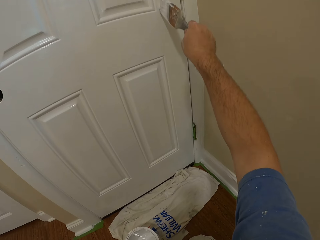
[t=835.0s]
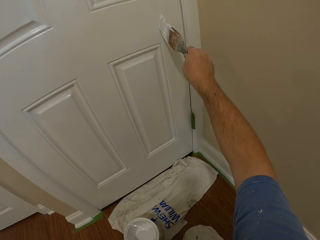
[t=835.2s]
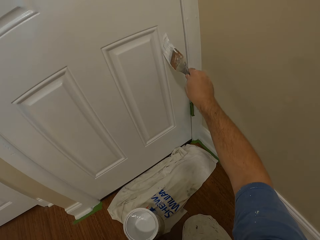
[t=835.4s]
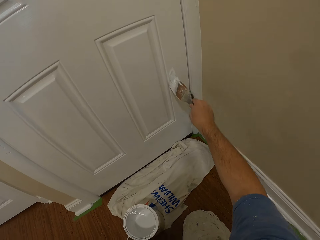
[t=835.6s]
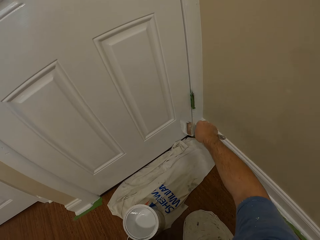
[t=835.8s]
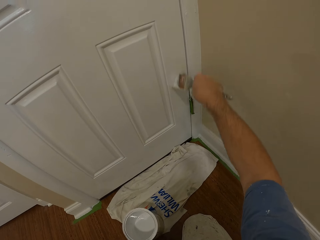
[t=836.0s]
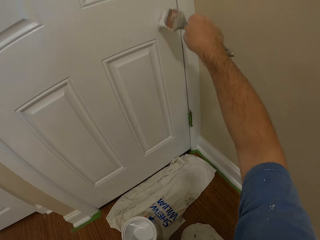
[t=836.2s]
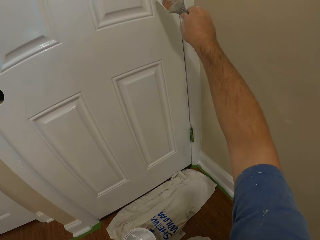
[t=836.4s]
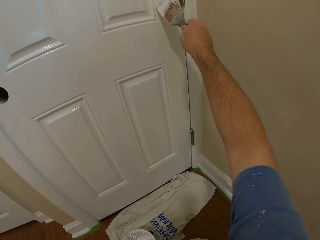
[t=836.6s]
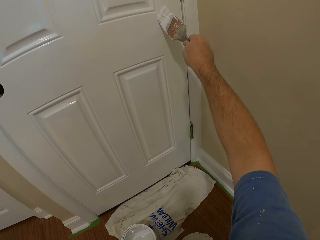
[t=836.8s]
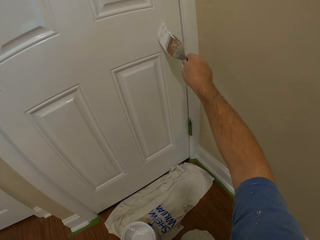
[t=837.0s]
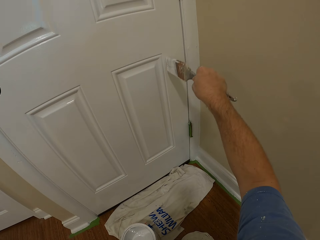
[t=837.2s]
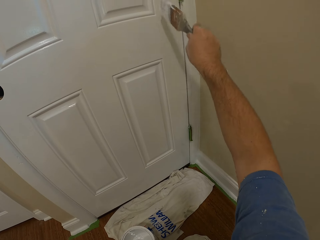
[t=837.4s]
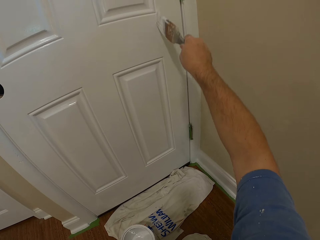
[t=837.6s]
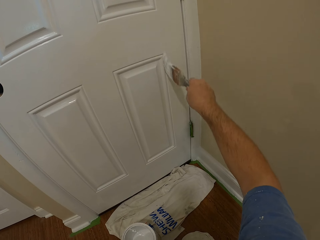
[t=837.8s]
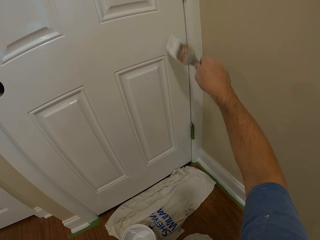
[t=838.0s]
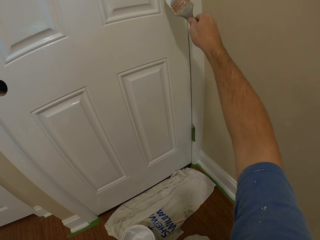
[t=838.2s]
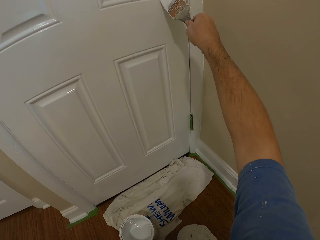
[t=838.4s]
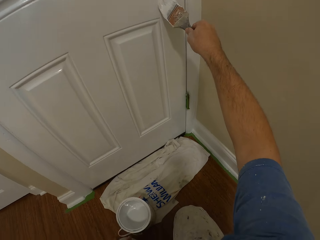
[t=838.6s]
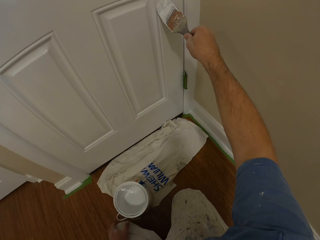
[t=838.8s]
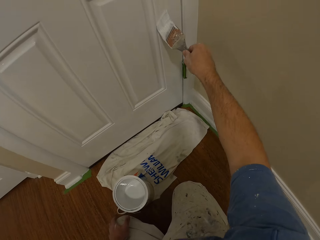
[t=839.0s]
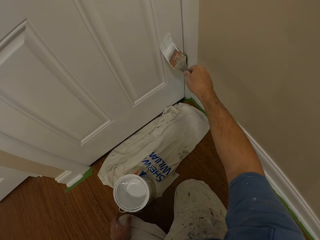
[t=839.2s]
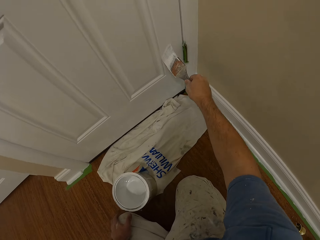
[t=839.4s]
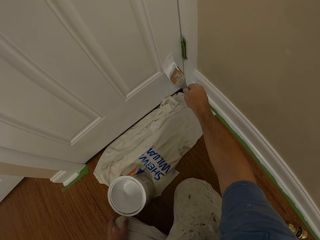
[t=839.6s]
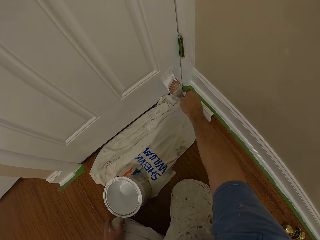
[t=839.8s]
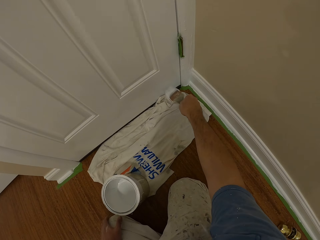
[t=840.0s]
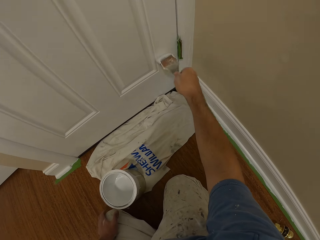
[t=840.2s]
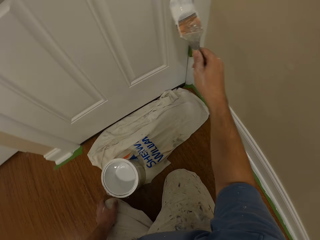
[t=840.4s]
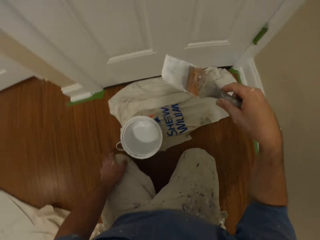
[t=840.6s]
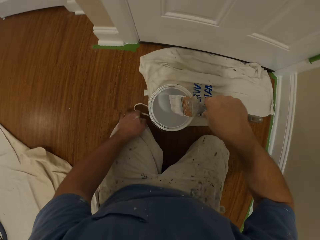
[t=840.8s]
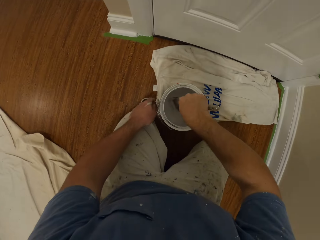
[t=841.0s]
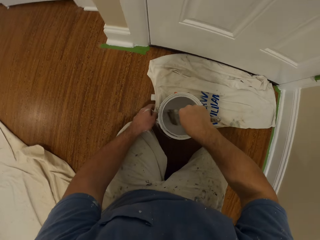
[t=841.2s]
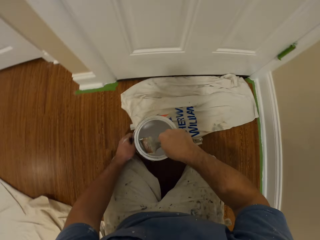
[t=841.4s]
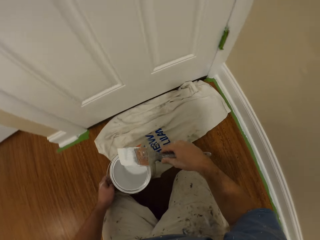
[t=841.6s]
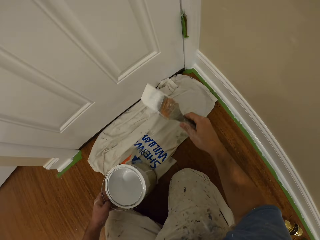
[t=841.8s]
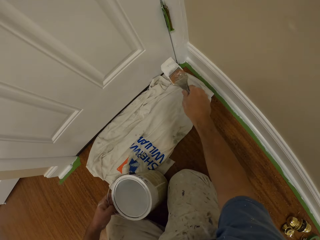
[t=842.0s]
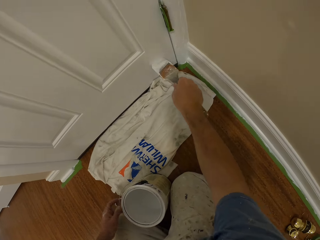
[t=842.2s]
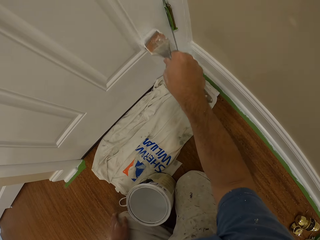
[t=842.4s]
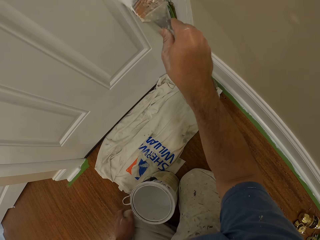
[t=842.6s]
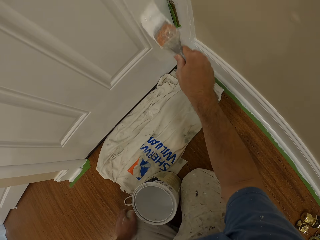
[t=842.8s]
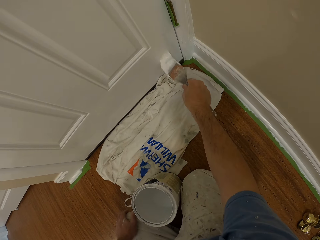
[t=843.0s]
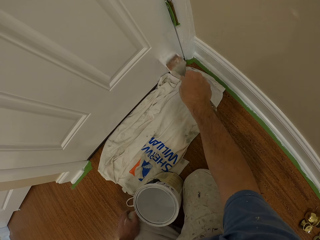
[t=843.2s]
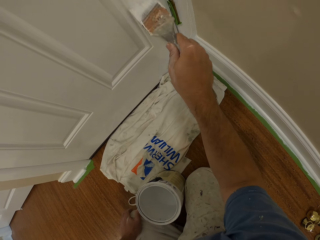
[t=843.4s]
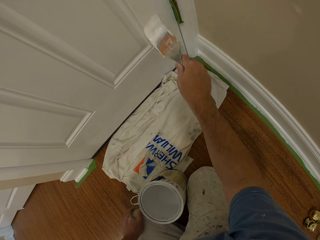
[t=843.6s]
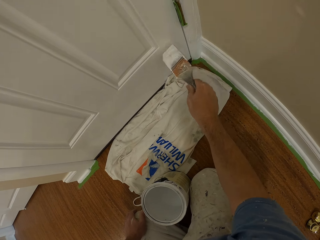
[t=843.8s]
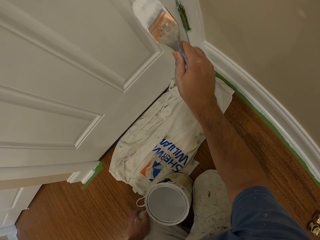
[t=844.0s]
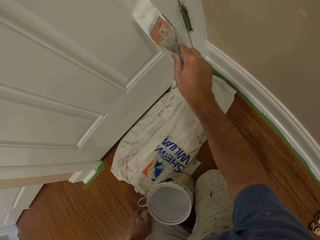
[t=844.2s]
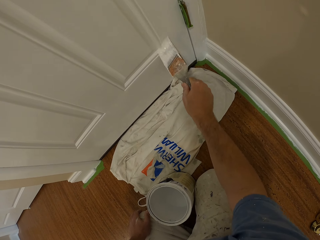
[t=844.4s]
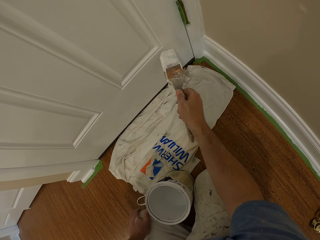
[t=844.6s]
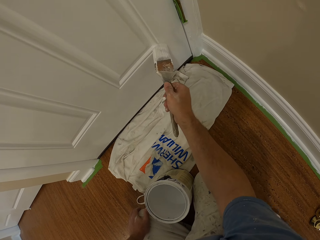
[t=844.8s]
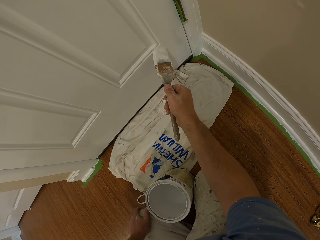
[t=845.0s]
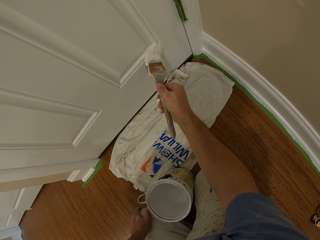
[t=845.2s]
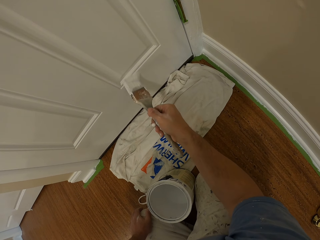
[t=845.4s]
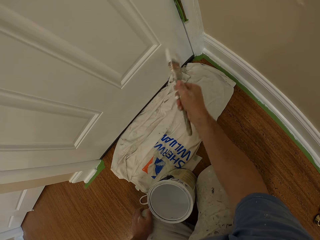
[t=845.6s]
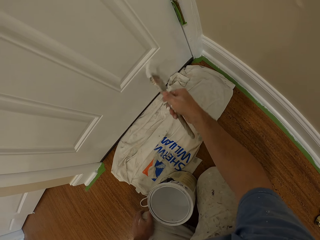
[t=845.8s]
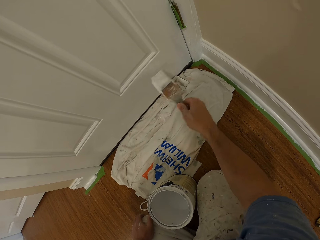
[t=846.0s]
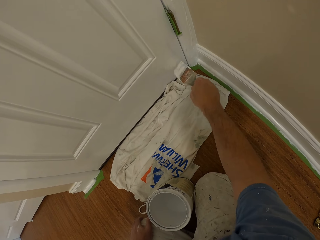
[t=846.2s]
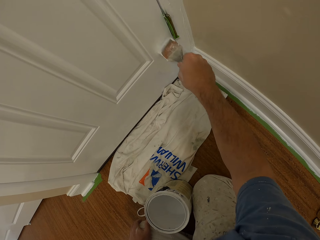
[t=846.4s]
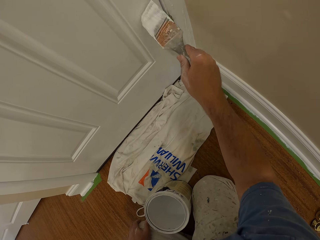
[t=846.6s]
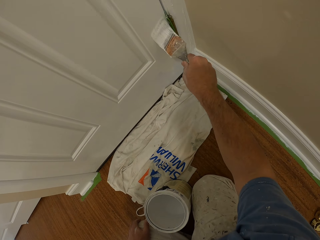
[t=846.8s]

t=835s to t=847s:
The camera wearer stops painting the door. He removes the brush from the door, removes his left hand from his knee, and dips the paint brush in a container or paint can filled with paint. He moves the paint can. He takes out the paint brush from the container. He removes his left hand from the paint can. He paints the door with the brush. He puts his left hand on his knee.

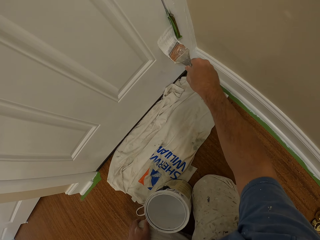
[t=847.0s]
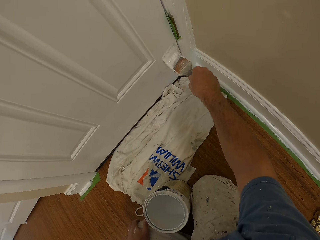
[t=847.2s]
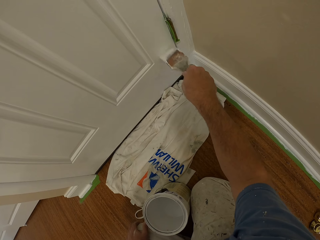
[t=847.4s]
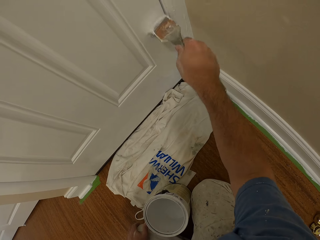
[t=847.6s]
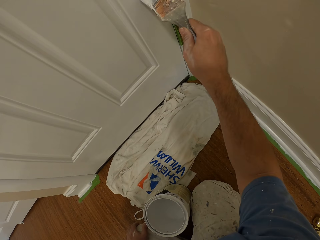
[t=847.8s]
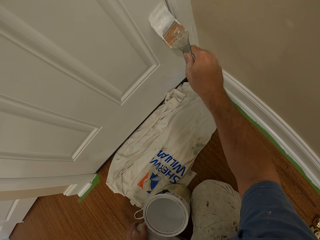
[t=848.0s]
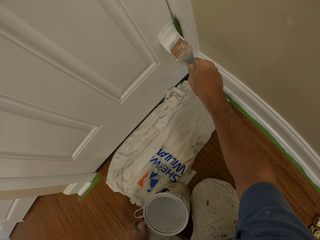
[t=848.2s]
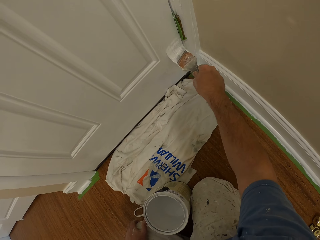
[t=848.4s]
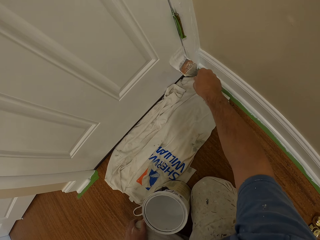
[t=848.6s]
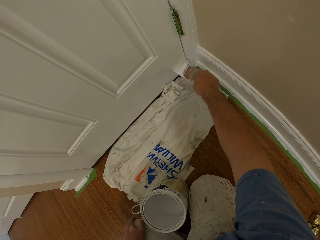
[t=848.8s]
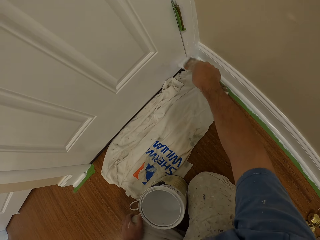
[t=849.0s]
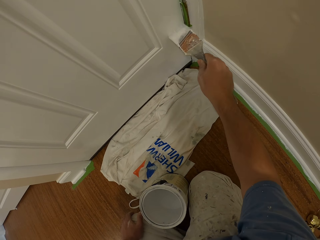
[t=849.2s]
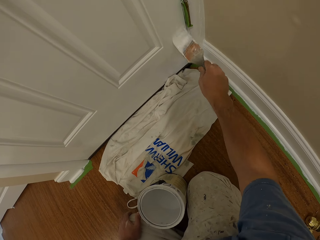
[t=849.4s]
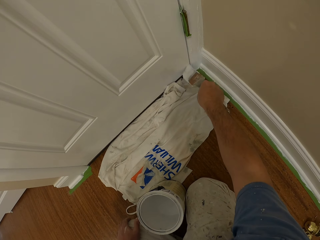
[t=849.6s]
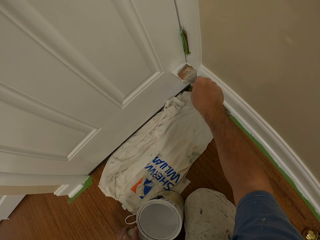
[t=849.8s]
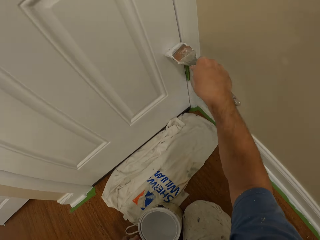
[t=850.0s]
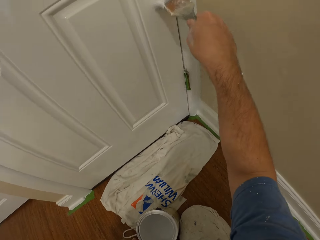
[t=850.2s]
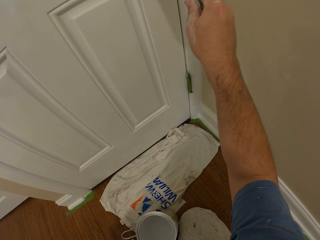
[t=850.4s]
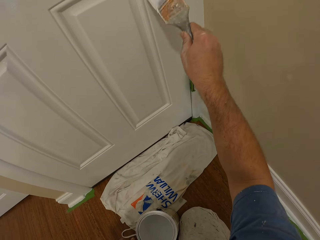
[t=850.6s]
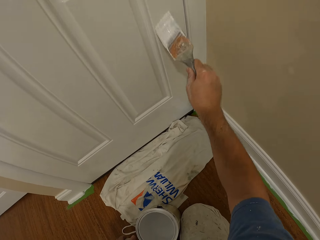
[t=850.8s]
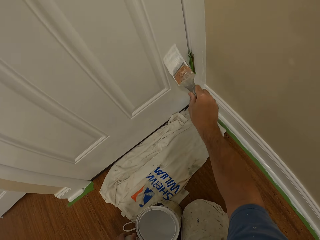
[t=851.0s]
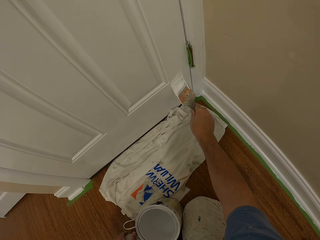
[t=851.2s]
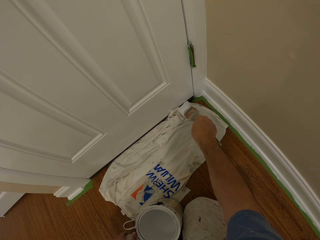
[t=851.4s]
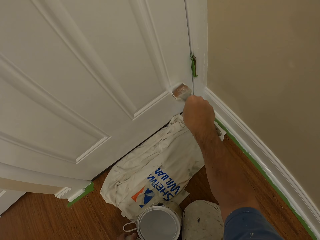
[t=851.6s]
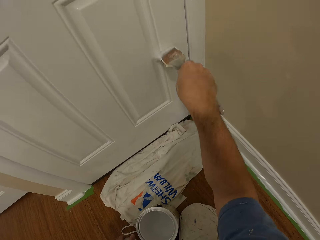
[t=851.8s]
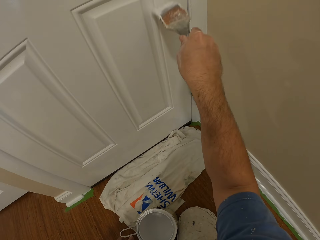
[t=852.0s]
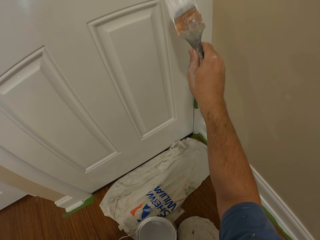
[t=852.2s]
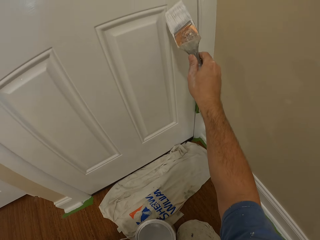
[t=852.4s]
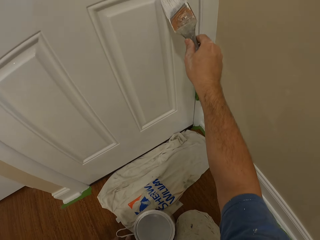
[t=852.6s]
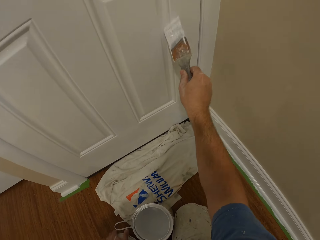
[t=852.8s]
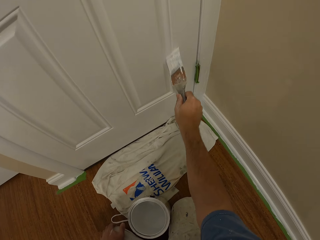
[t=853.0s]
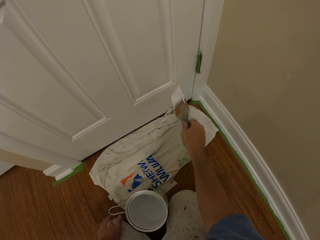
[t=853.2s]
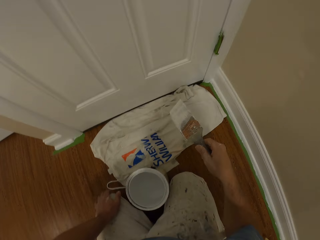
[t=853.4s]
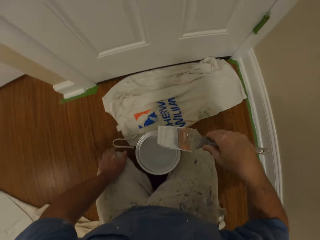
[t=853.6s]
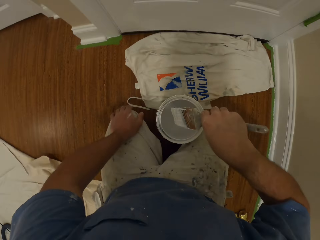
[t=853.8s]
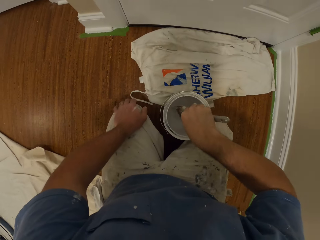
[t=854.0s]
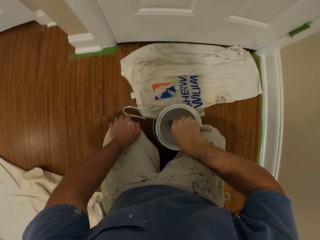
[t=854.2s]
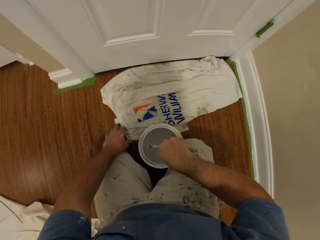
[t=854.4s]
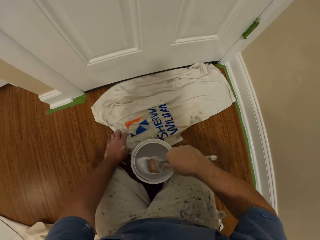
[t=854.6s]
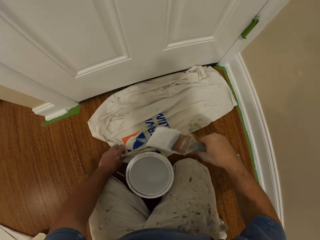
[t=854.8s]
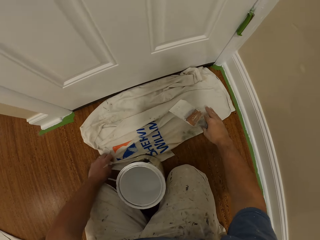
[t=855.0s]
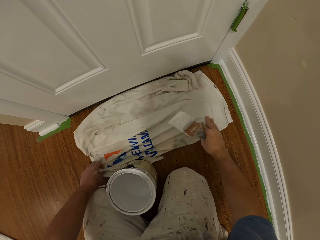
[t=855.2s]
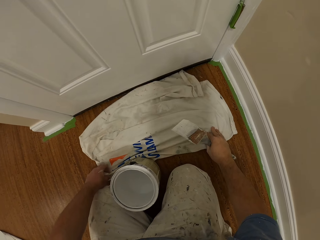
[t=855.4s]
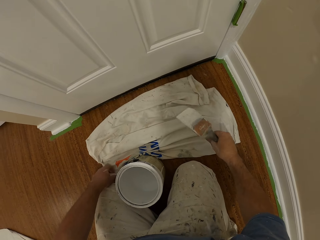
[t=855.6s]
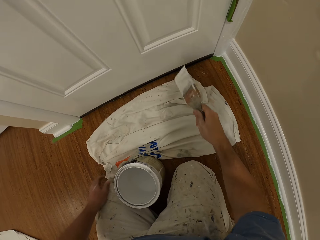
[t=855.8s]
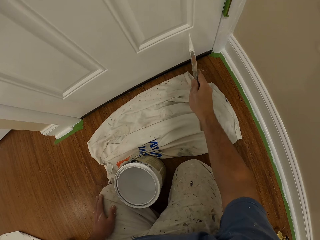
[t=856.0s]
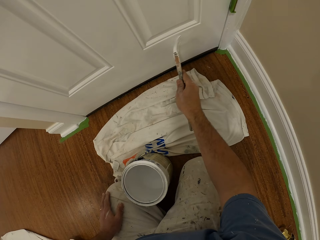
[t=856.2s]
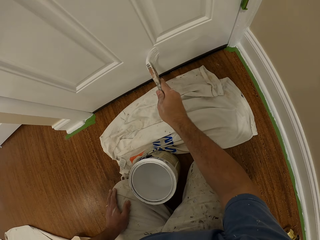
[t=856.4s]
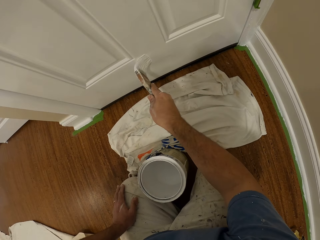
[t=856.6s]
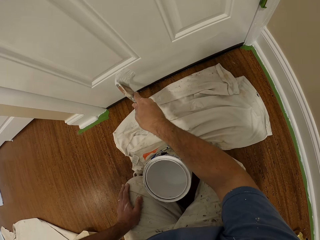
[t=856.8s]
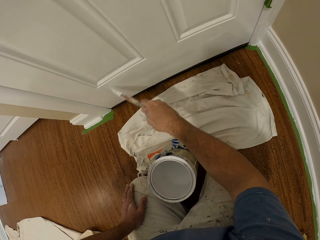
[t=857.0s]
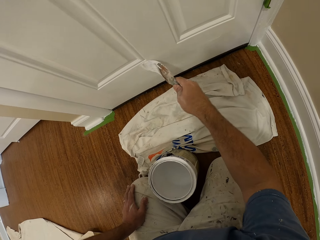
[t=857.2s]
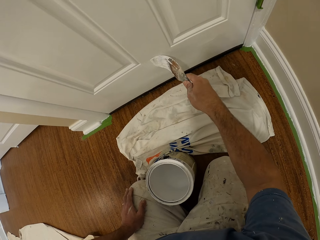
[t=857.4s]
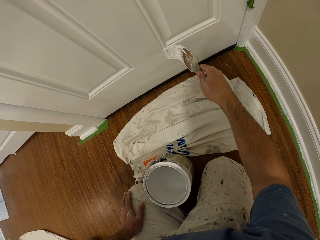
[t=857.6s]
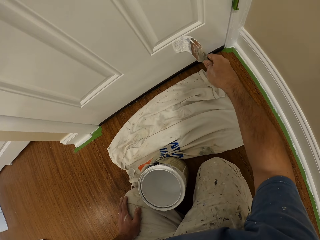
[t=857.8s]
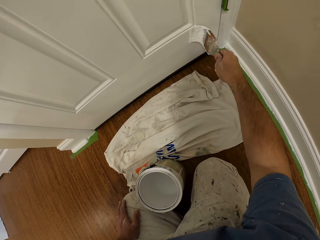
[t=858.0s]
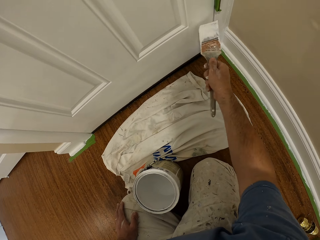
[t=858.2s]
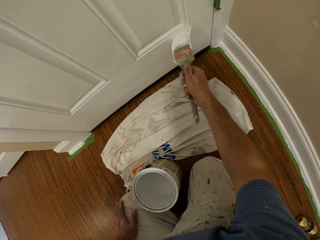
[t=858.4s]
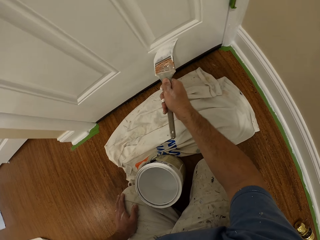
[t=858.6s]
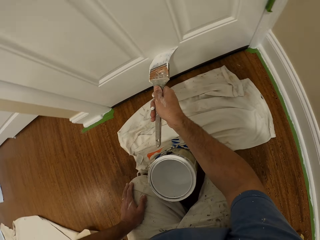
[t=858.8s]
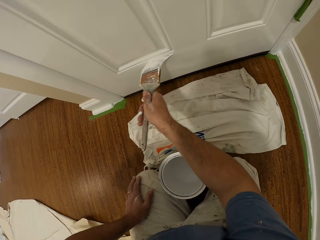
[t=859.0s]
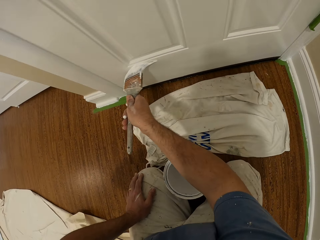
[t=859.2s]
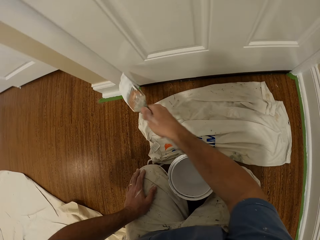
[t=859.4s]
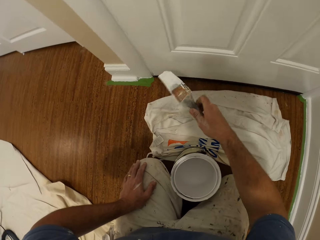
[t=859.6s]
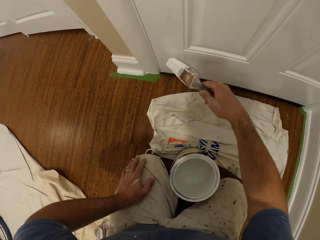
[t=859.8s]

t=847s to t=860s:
The camera wearer stops painting the door. He removes the brush from the door and dips the paint brush in a container filled with paint. He removes his left hand from his knee. He takes out the paint brush from the container. He adjusts the placement of a cloth on the floor. He removes his hand from the cloth. He paints the door with the brush and puts his left hand on his knee.
